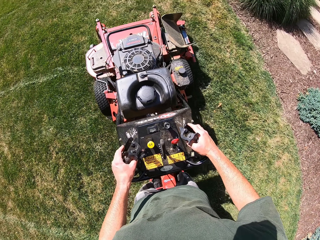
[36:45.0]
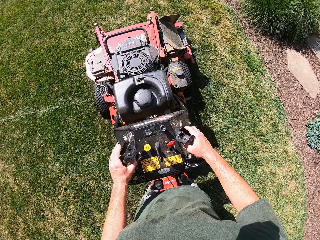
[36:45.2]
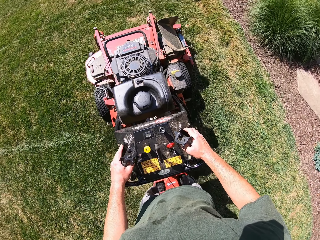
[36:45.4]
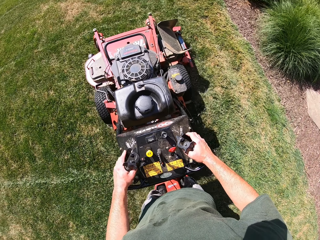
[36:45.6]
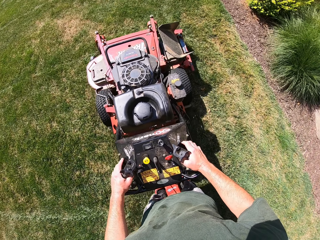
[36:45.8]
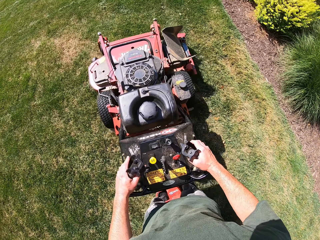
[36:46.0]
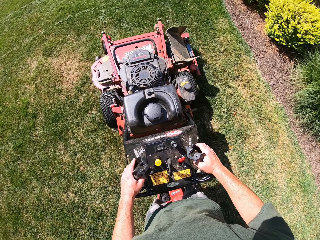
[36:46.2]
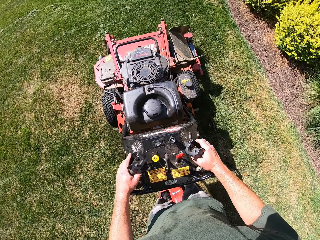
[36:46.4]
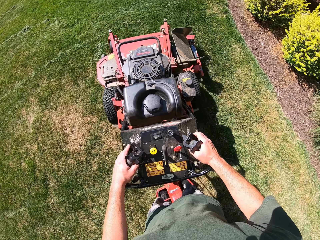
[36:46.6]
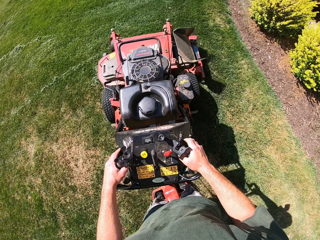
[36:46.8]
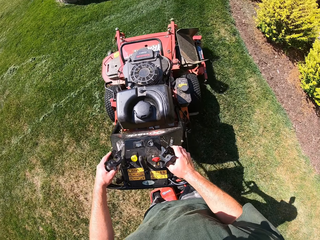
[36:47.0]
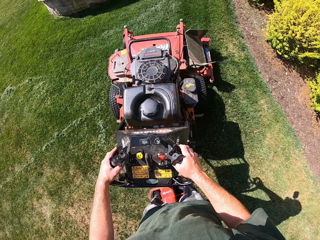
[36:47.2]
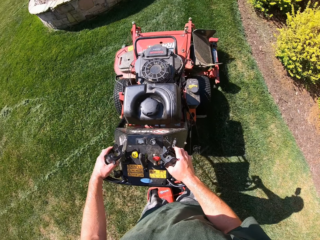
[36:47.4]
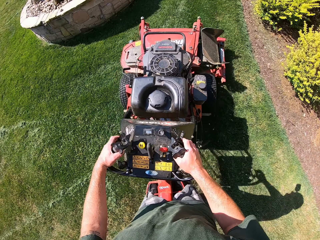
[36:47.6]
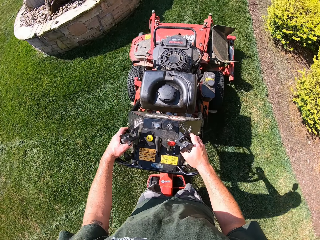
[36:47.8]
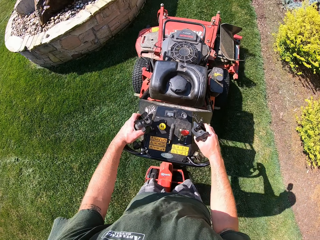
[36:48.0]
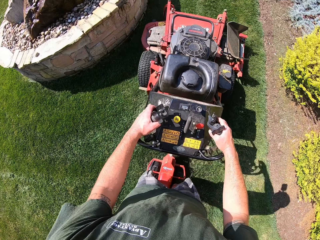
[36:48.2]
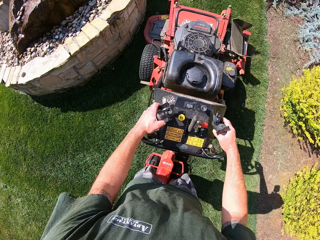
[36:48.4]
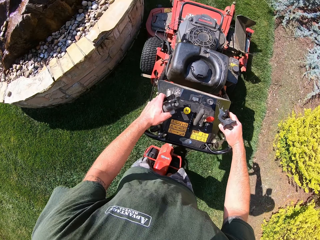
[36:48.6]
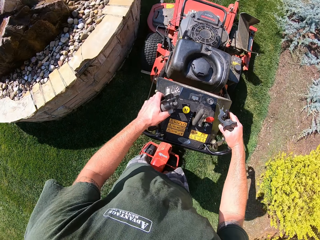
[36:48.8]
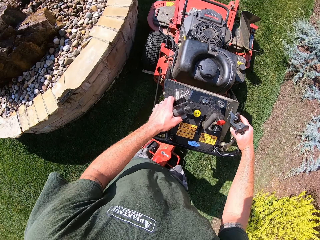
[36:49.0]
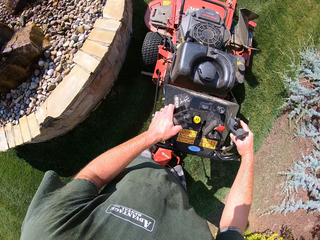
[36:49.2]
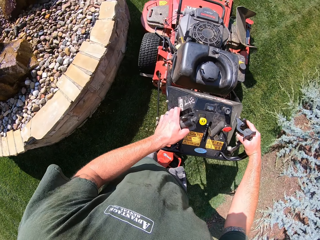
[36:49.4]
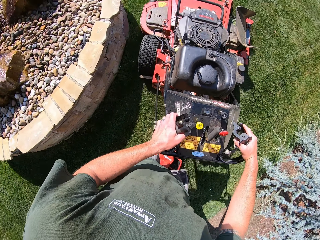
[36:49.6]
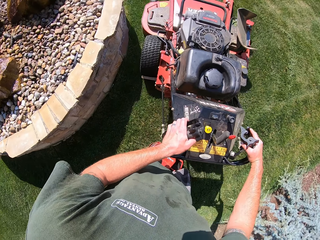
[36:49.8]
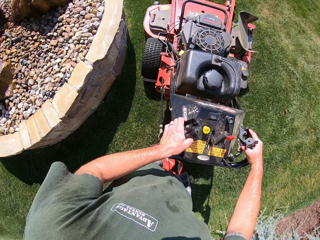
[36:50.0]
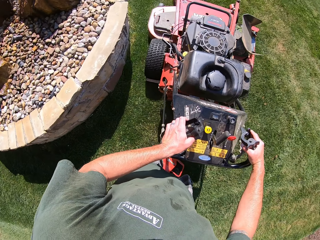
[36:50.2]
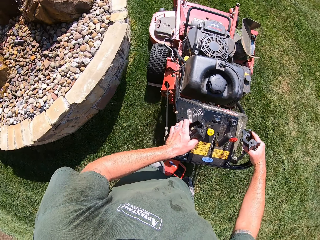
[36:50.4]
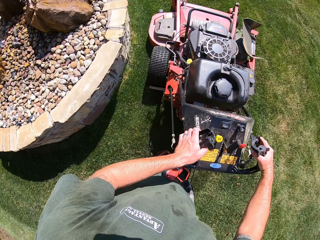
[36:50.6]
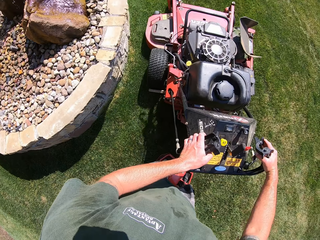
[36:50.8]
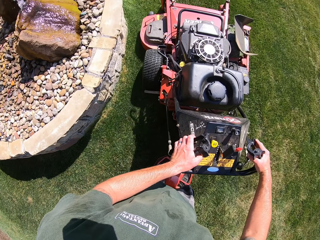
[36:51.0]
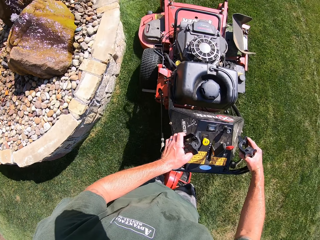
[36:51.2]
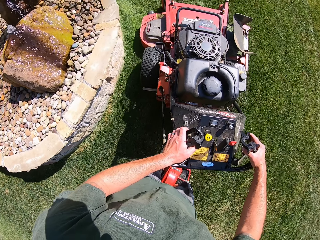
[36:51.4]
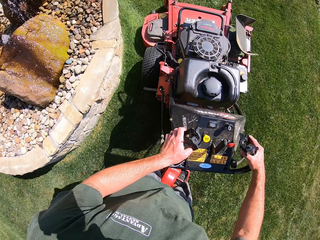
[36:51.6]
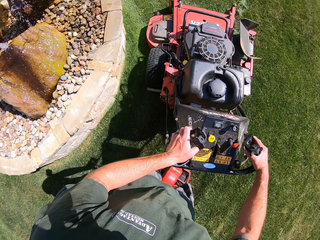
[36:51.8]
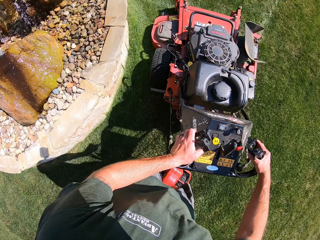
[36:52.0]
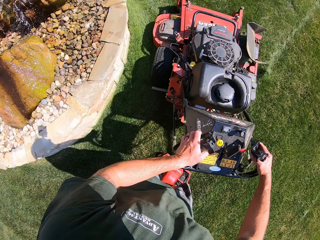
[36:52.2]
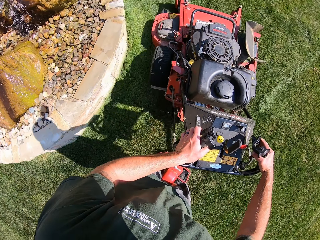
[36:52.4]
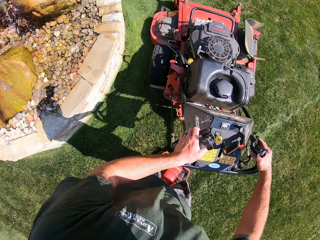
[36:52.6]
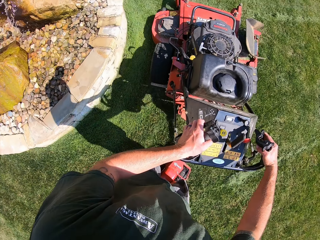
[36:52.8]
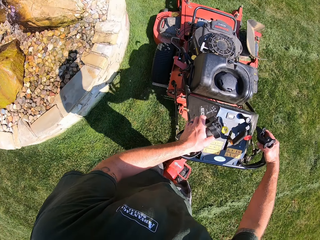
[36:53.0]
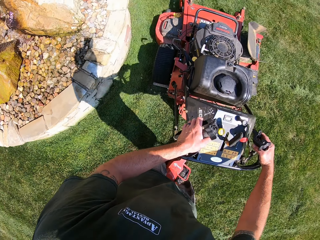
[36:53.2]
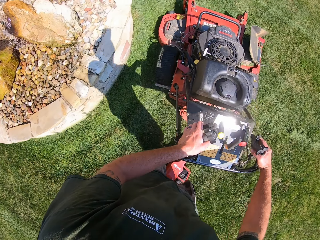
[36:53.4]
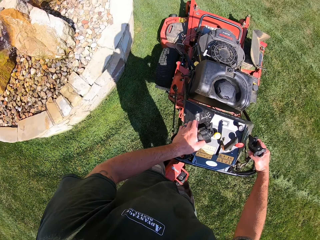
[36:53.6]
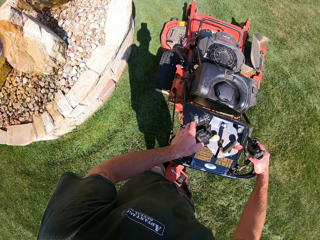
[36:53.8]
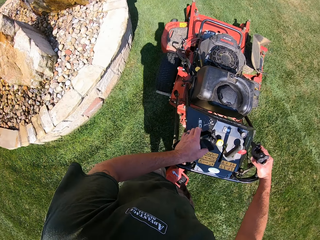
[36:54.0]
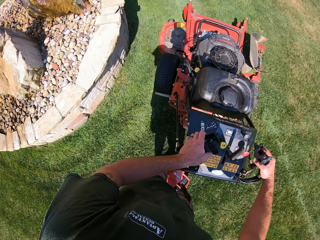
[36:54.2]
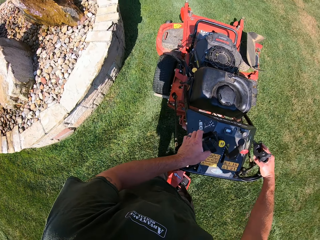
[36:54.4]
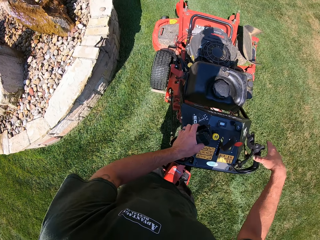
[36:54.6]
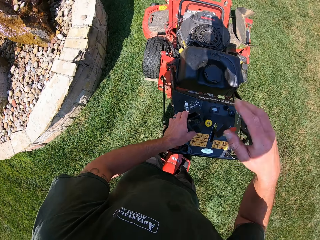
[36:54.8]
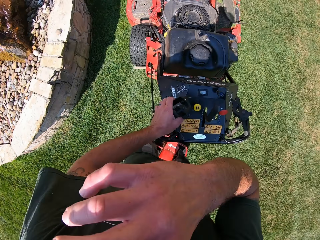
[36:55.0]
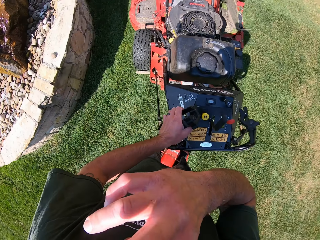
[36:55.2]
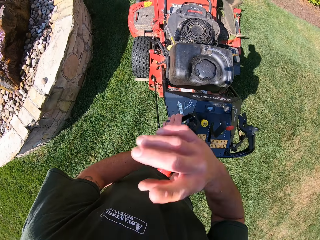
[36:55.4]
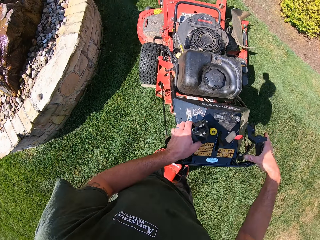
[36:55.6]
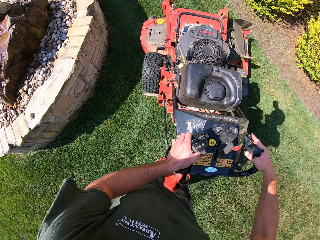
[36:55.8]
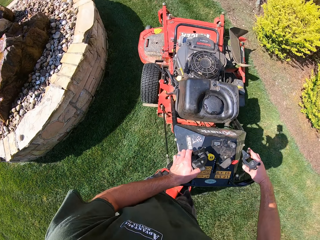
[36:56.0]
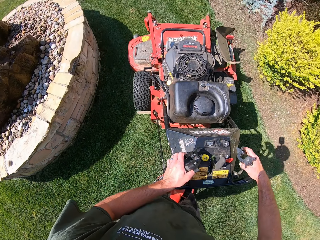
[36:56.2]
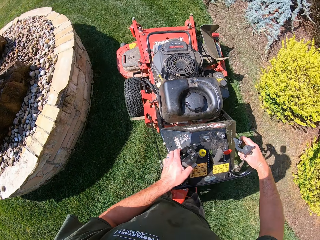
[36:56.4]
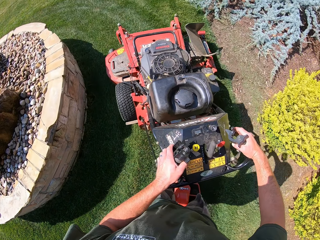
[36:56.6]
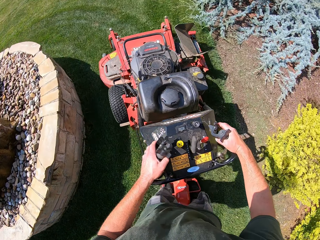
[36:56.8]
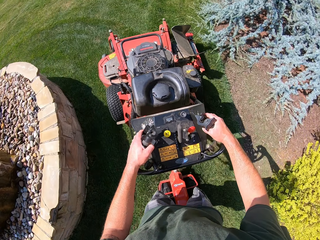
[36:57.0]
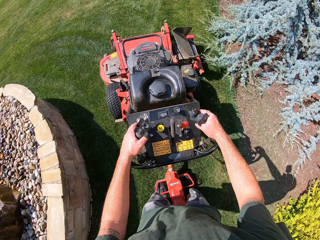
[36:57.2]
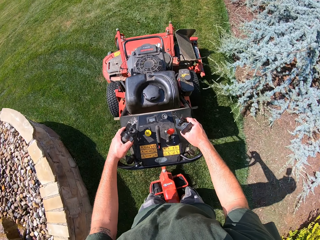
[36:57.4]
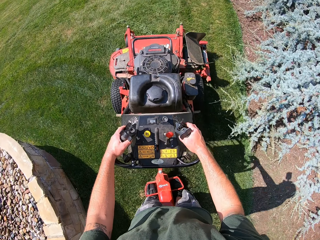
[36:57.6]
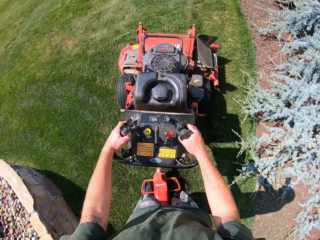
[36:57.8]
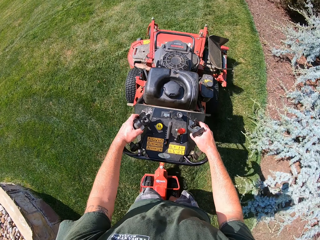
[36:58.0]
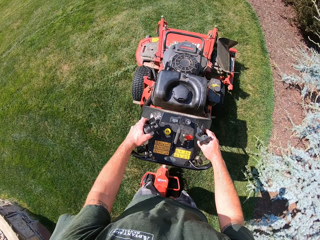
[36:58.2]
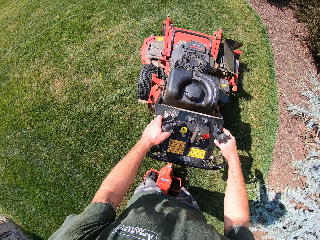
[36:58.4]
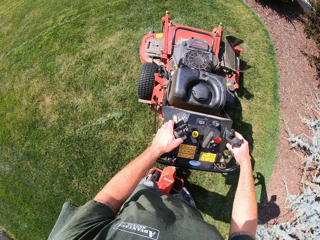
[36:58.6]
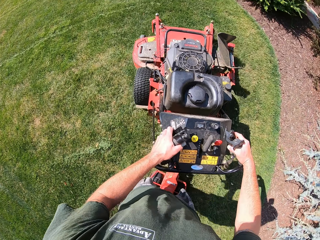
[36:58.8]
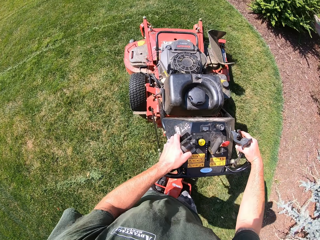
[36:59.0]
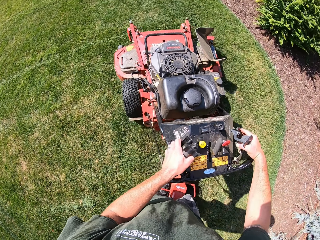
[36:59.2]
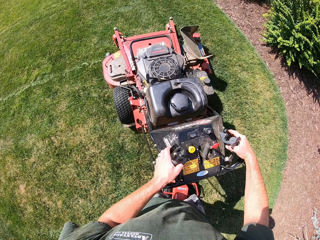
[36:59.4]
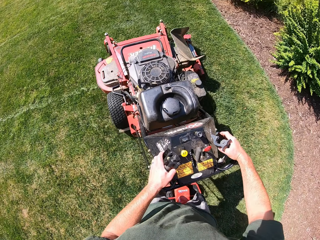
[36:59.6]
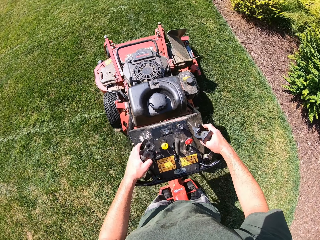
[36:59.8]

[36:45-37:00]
The camera wearer touches his nose with the right hand. He returns his right hand to the lawn mower and holds the lawn mower handle.

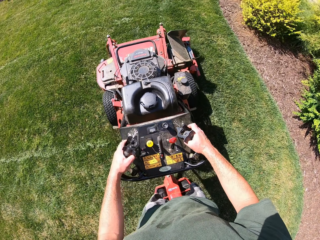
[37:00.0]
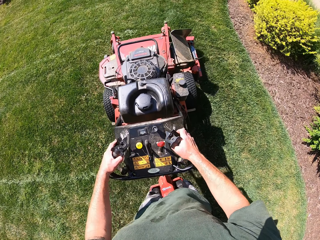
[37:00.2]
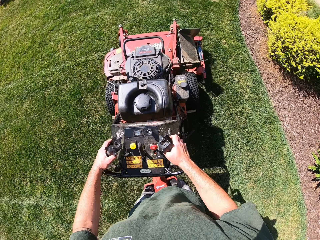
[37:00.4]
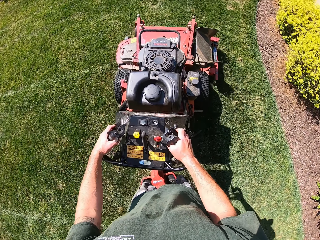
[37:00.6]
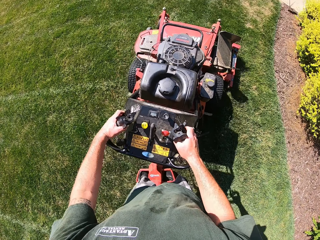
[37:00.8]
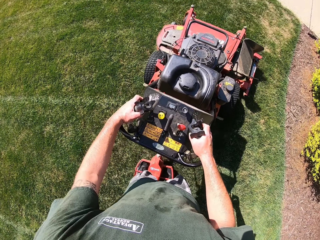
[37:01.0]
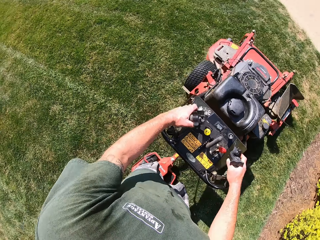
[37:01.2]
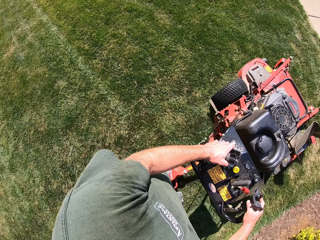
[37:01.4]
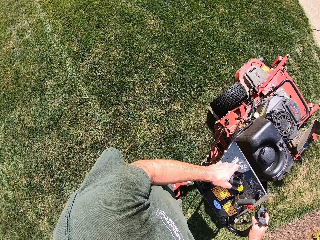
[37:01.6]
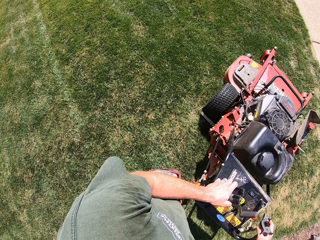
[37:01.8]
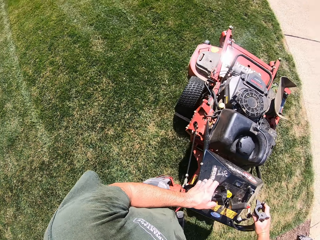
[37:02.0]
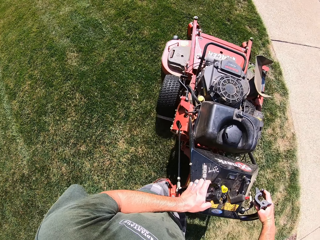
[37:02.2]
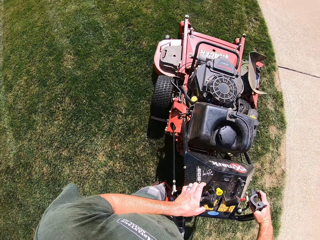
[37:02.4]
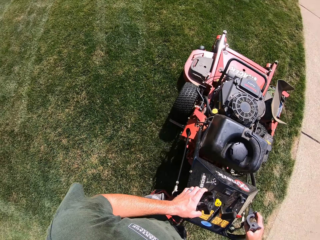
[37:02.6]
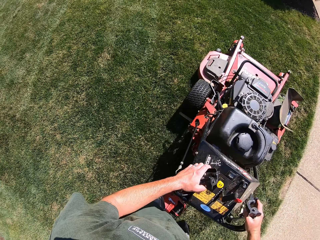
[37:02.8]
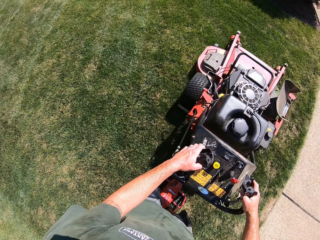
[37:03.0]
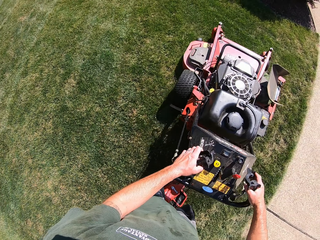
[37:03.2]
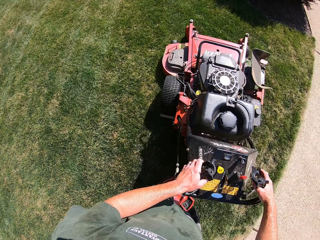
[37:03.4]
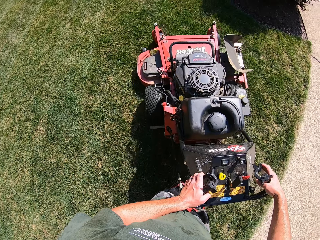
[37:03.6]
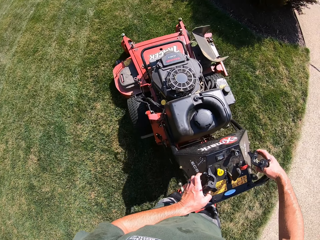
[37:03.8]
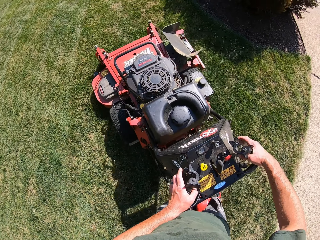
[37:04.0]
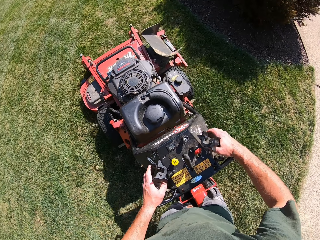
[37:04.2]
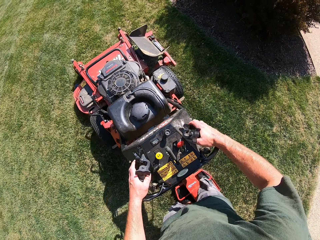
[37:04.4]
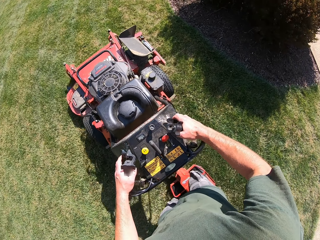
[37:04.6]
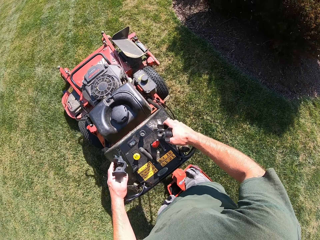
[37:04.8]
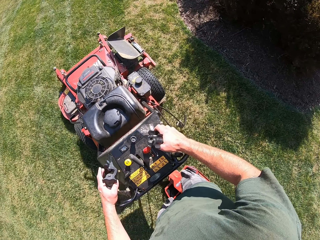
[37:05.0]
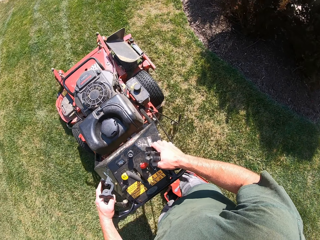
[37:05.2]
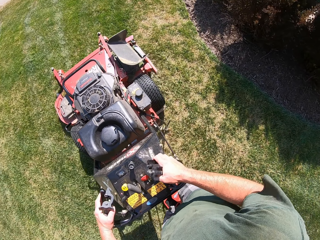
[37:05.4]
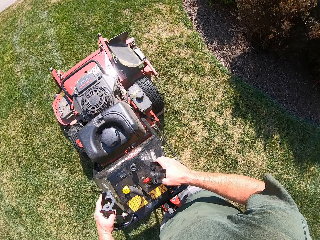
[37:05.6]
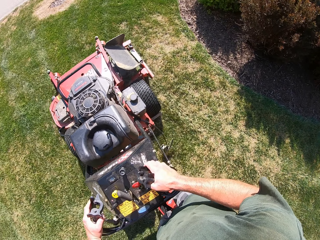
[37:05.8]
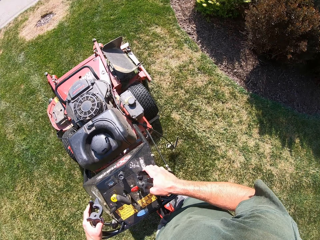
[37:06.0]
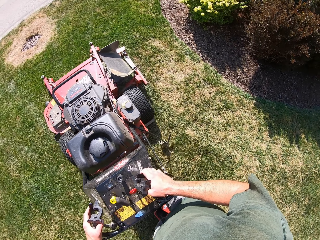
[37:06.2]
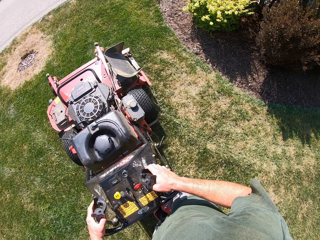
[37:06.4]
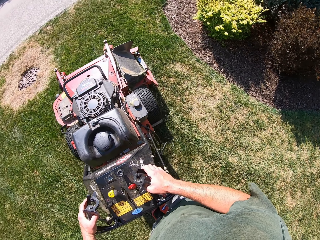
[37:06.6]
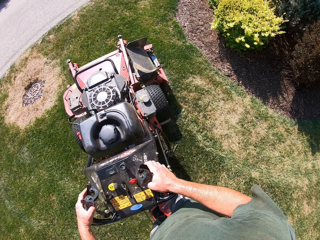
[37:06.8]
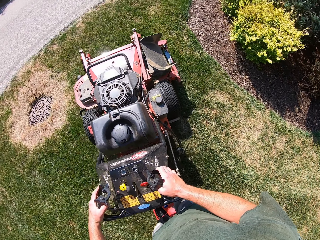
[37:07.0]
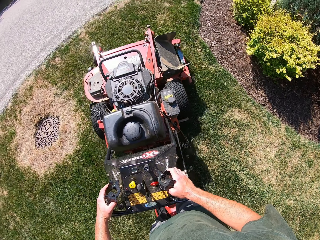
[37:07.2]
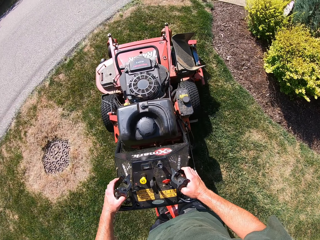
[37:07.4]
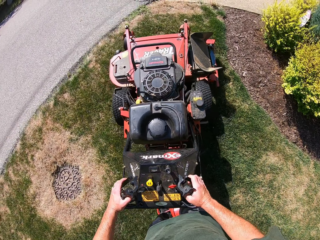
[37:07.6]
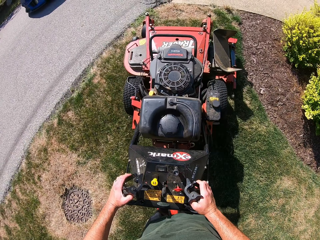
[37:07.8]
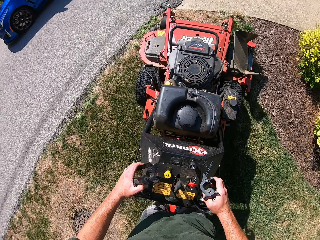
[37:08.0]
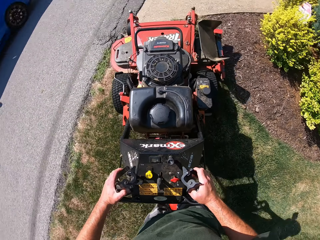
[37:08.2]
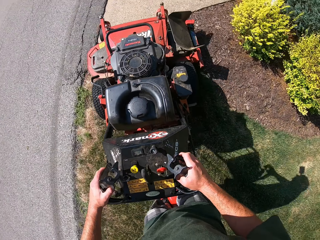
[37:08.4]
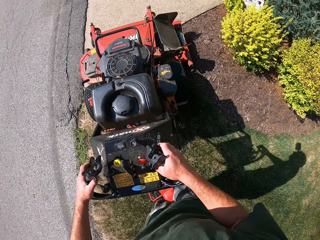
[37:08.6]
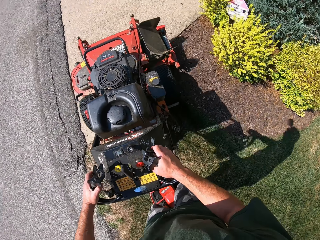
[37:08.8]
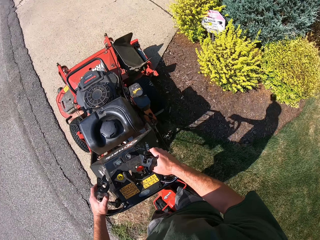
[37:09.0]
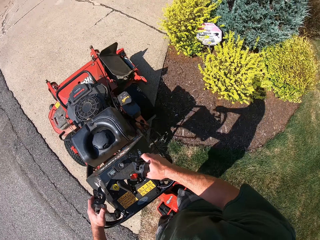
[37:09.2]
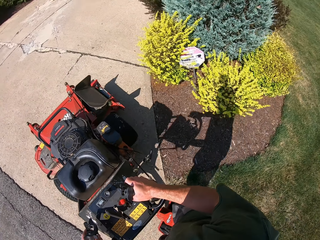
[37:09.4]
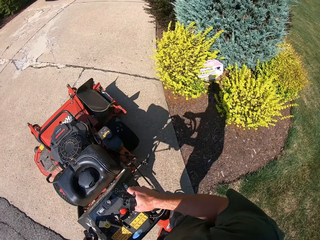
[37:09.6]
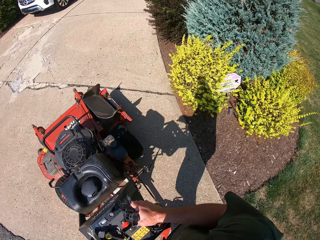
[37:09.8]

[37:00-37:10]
The camera wearer turns the lawn mower to the left. They mow the lawn with the lawn mower. They ride the lawn mower on the paved walkway.
